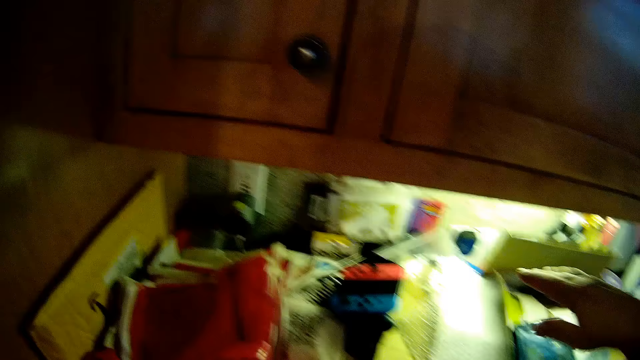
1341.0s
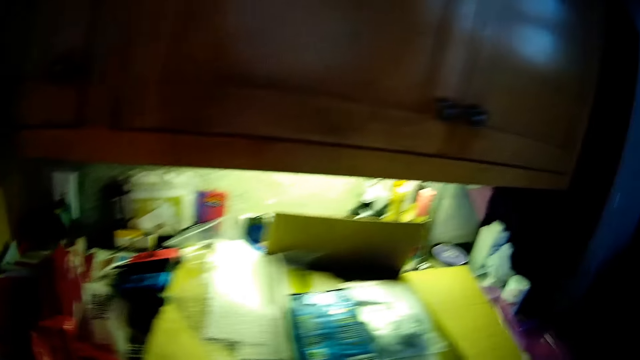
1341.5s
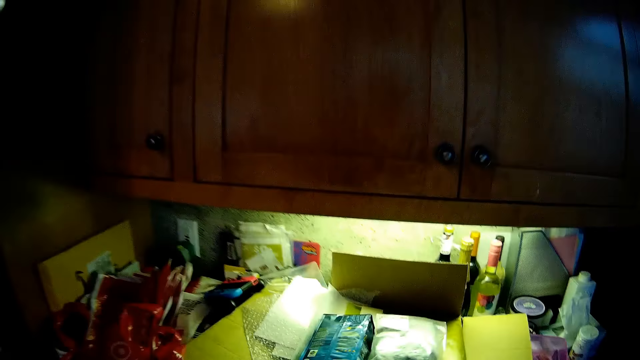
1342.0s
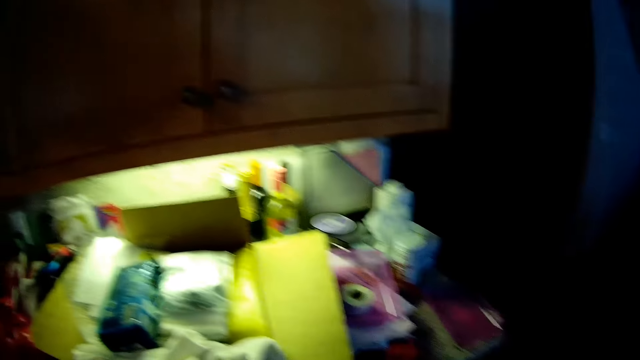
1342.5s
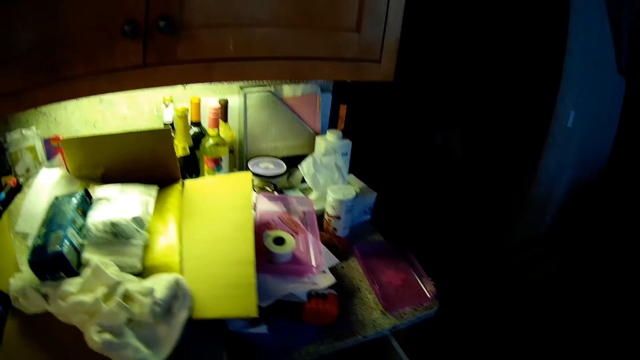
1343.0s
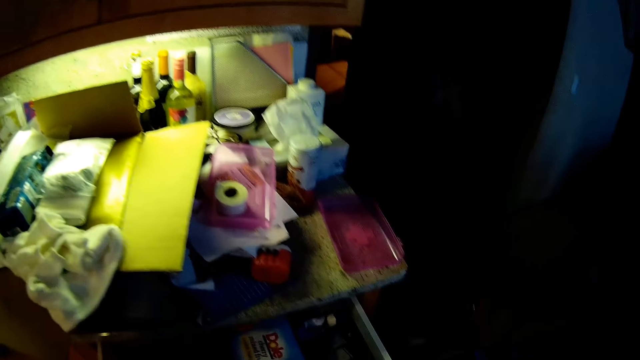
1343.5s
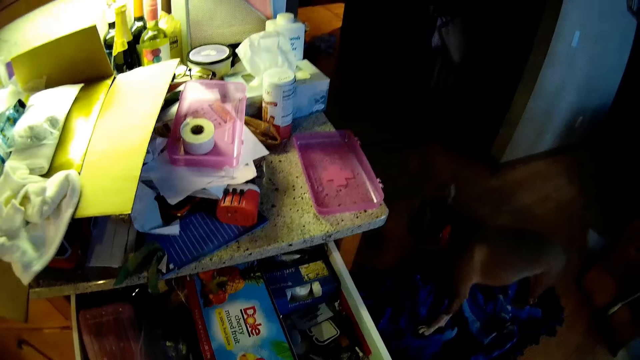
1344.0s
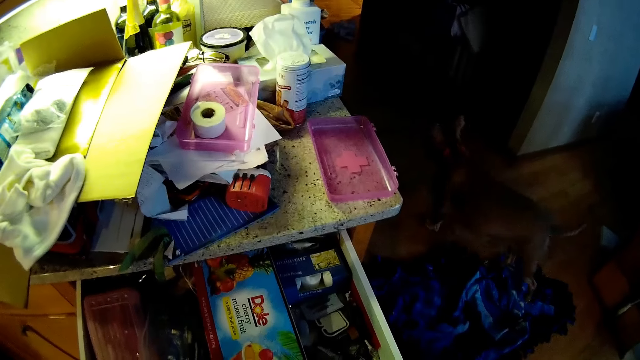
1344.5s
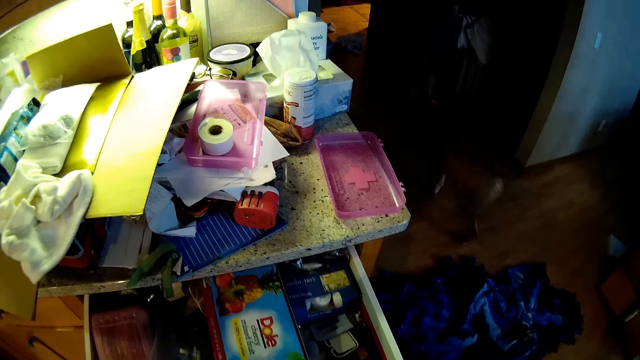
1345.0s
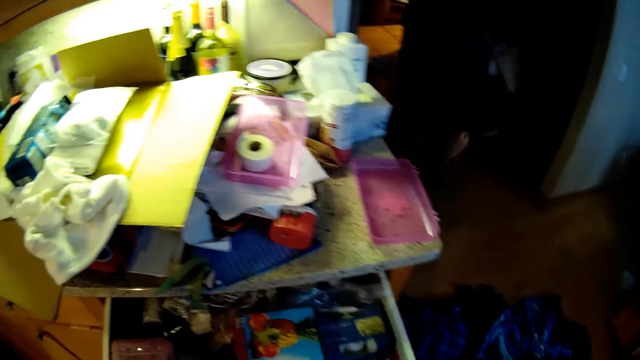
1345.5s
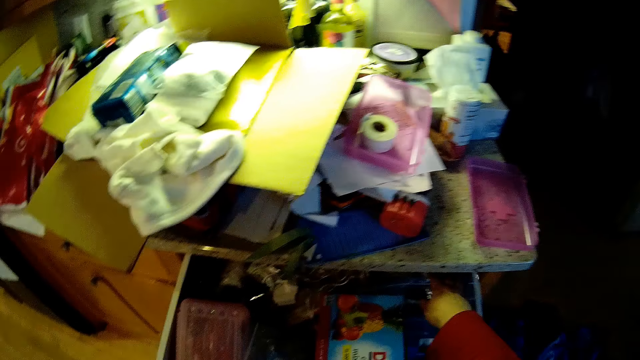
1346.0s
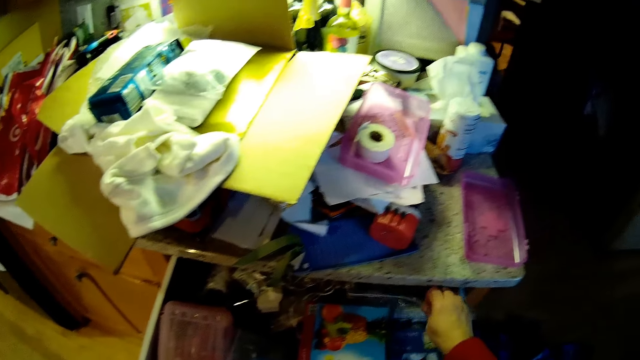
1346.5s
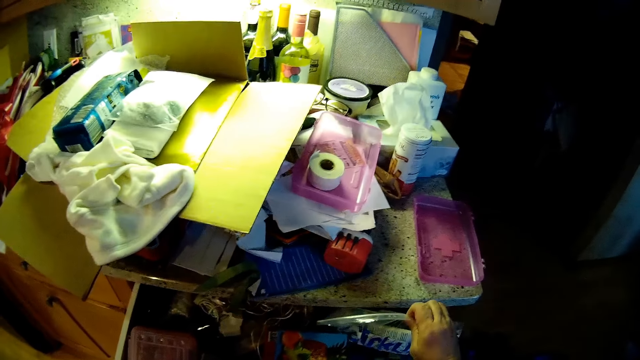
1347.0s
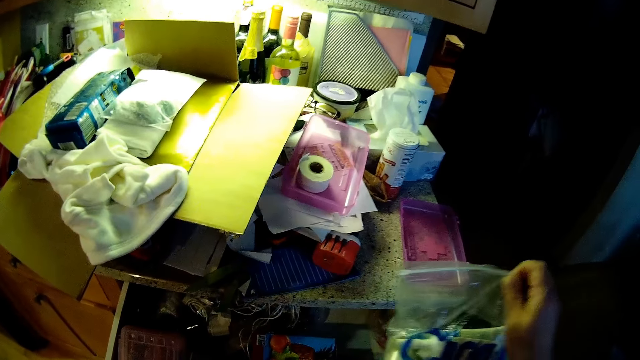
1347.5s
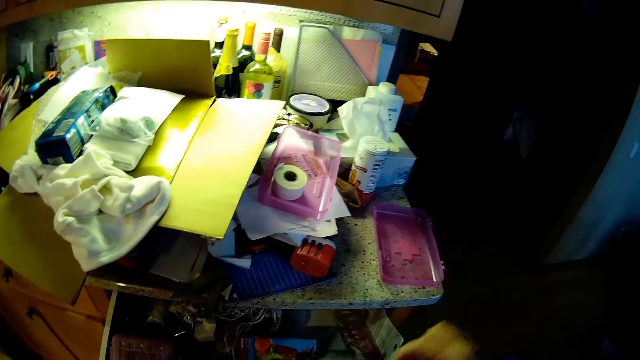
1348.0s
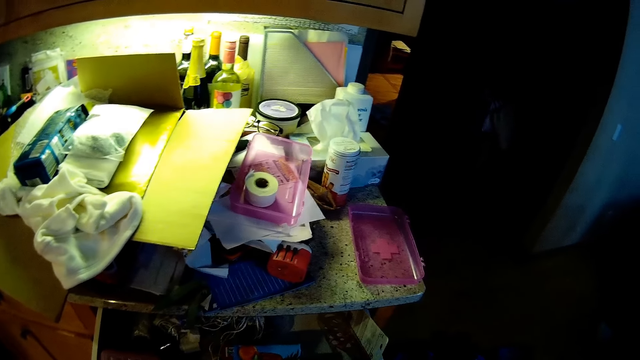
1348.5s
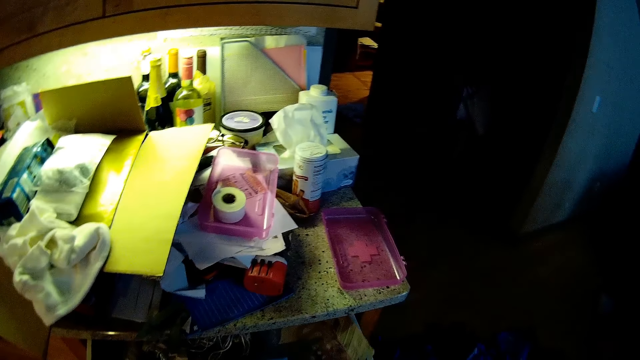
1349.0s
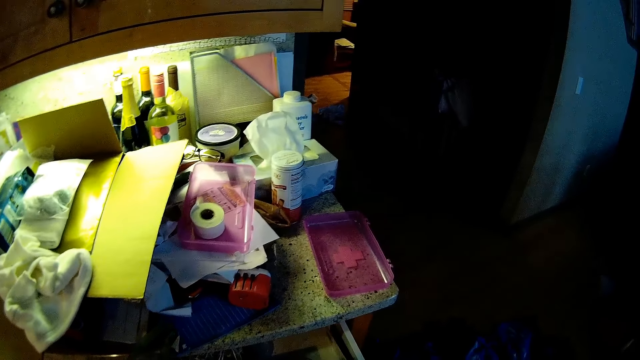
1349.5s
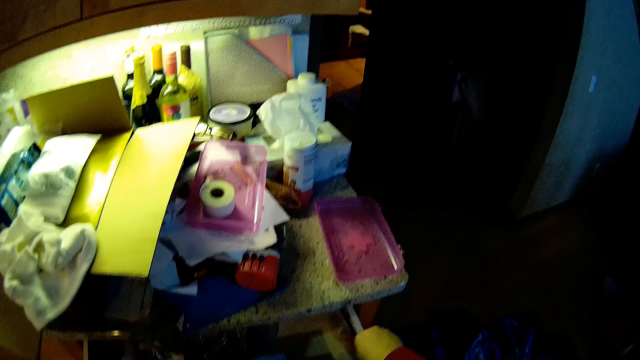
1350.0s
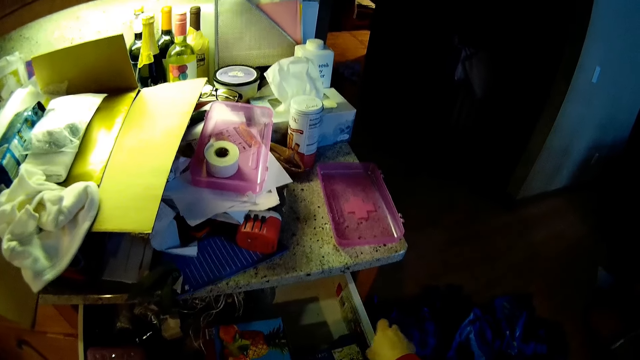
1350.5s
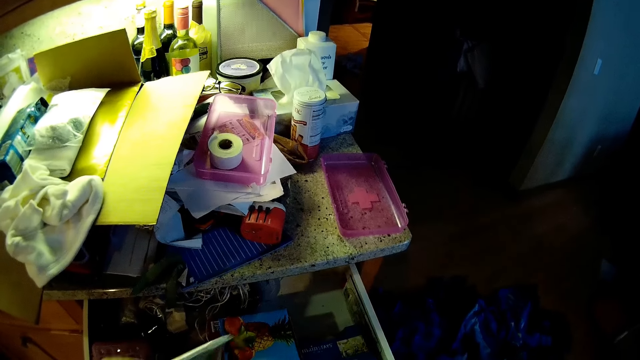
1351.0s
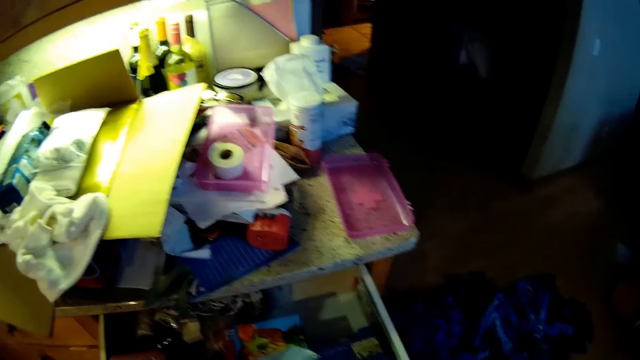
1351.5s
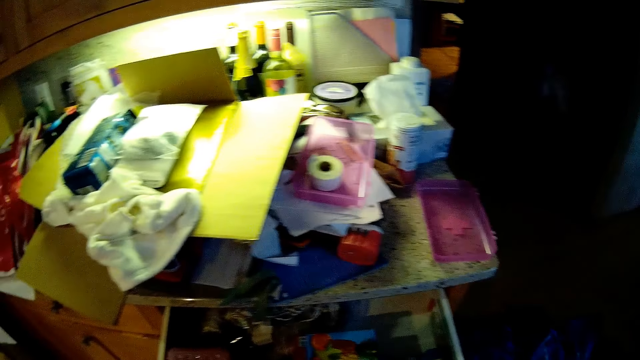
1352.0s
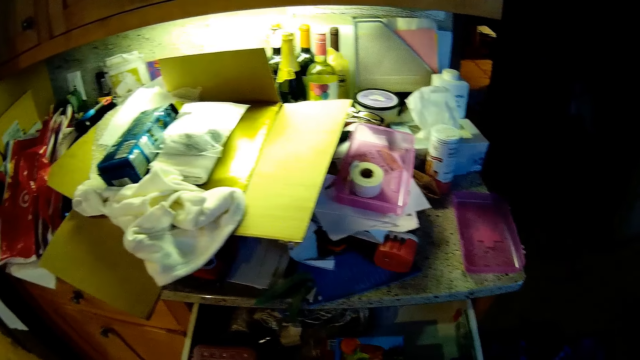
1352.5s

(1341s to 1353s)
The camera wearer opens the kitchen drawer. They remove a polythene pack or zip lock bag from the kitchen drawer.

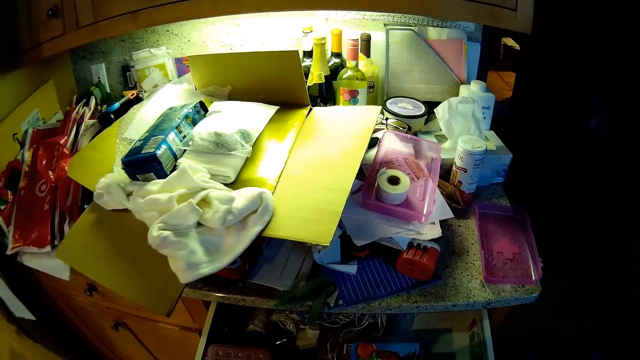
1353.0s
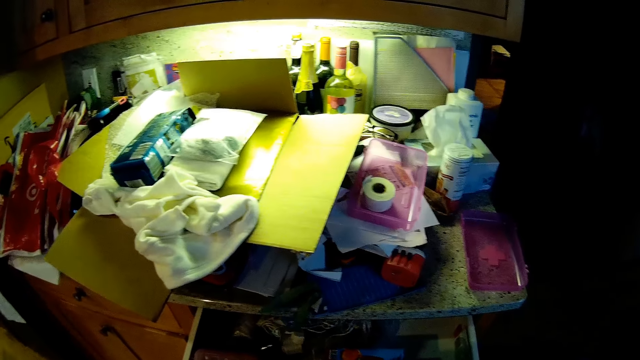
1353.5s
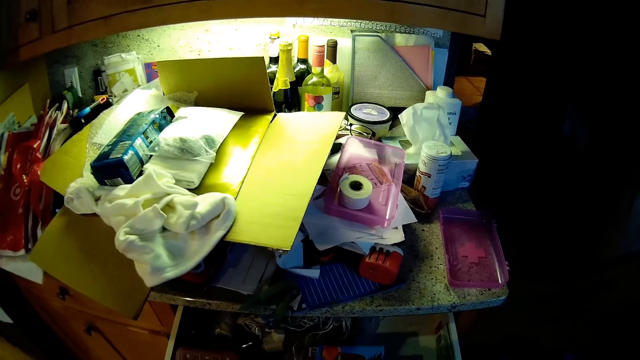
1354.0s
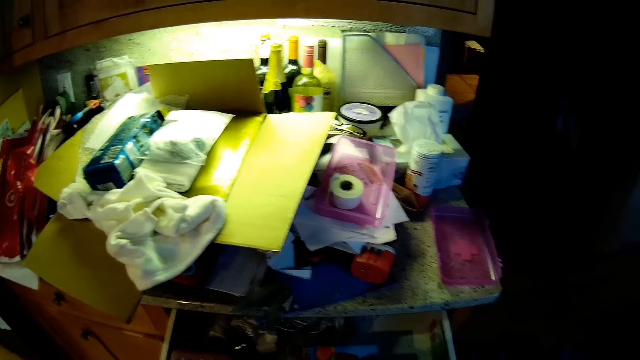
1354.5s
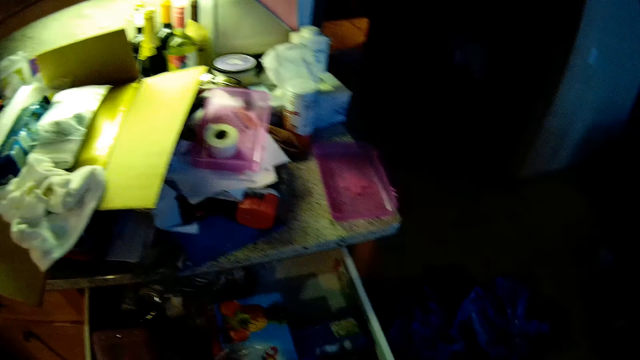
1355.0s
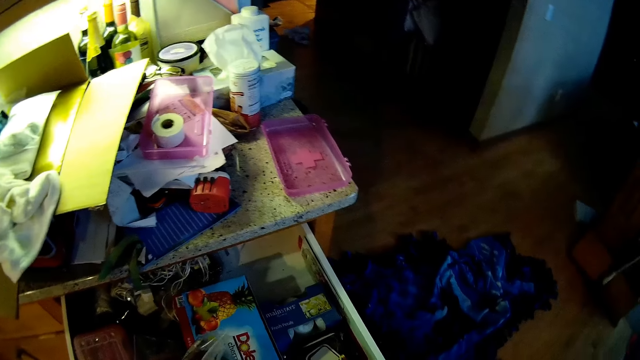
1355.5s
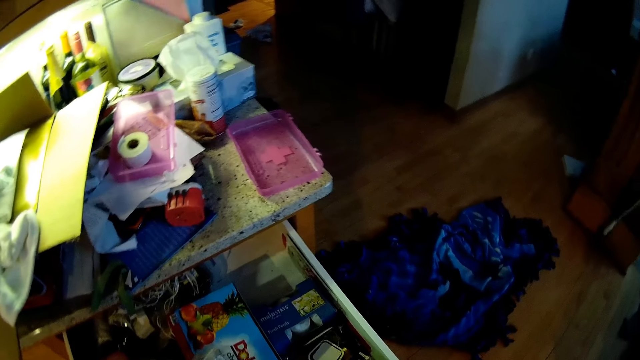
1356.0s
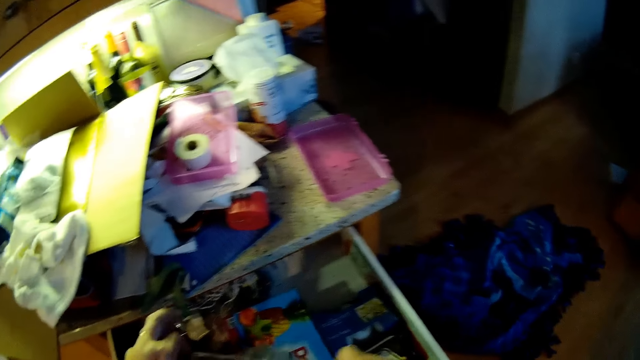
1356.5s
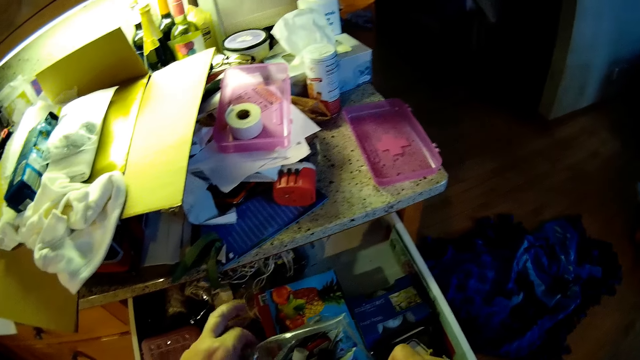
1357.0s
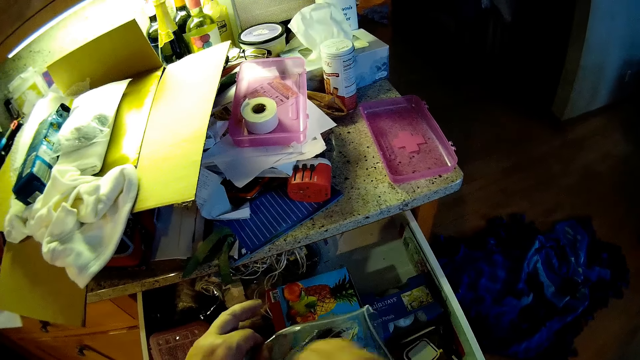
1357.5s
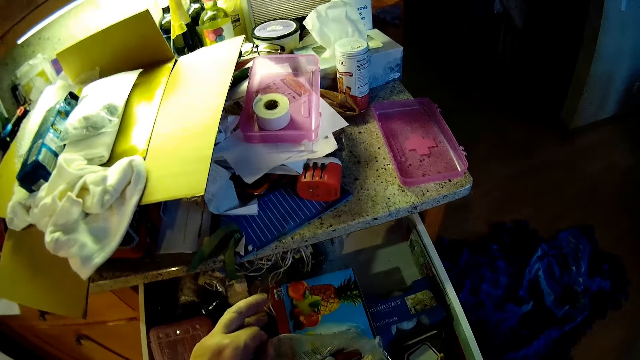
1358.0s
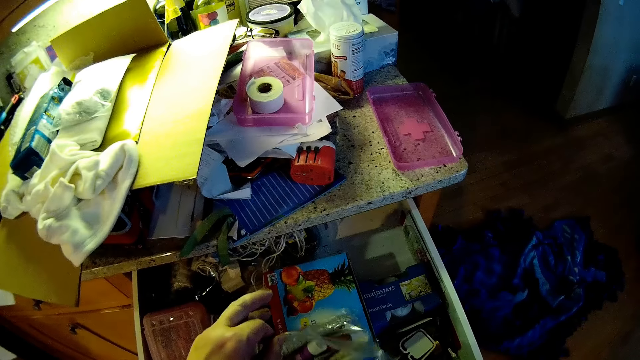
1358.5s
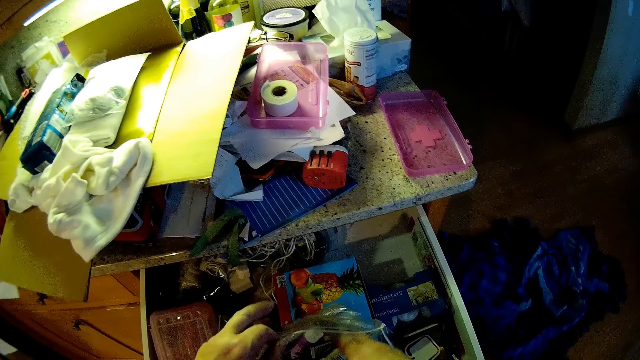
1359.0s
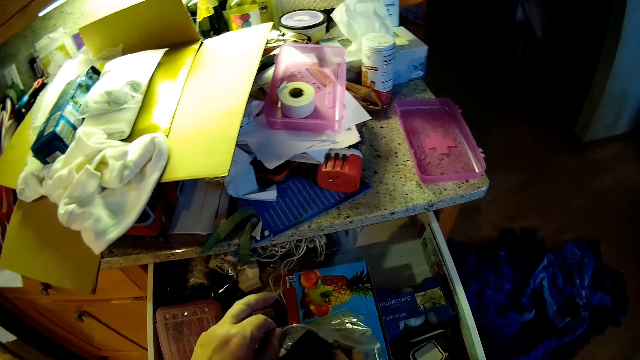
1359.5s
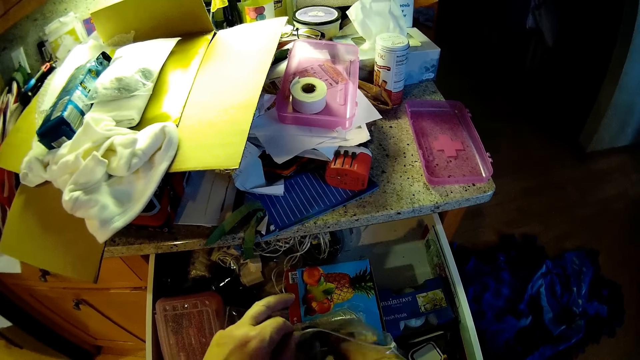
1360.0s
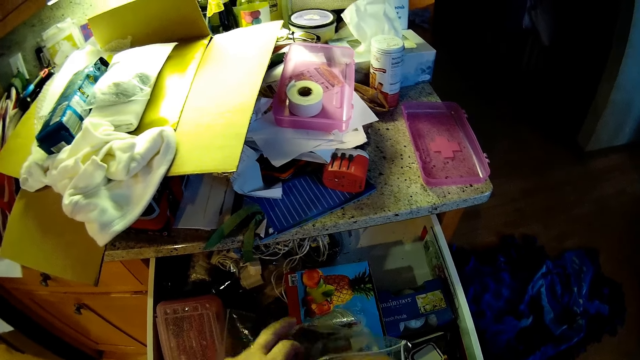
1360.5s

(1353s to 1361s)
The camera wearer searches inside the polythene pack. They pick something from the zip lock bag.
